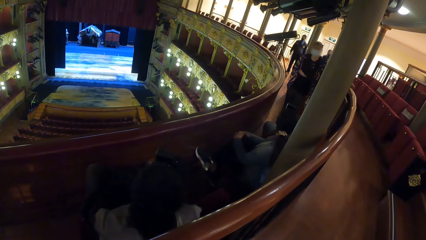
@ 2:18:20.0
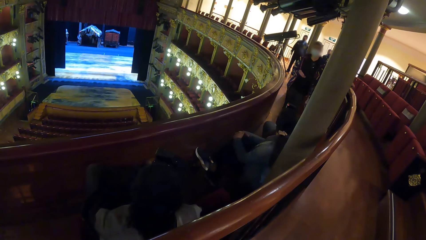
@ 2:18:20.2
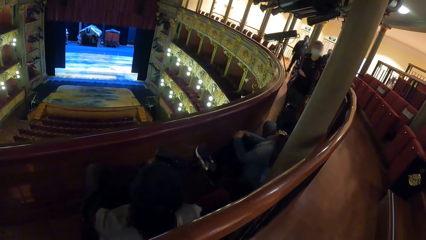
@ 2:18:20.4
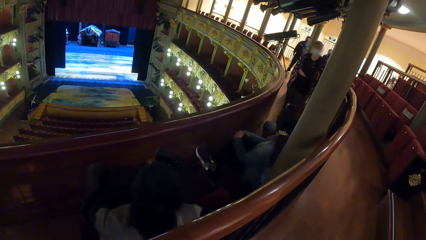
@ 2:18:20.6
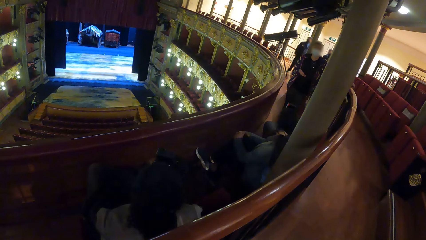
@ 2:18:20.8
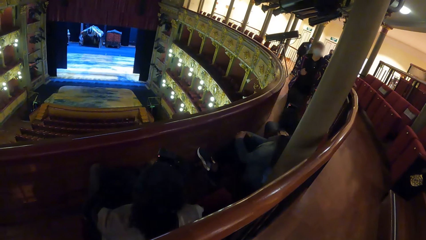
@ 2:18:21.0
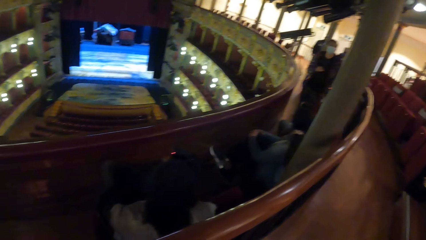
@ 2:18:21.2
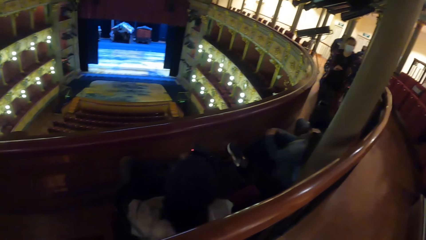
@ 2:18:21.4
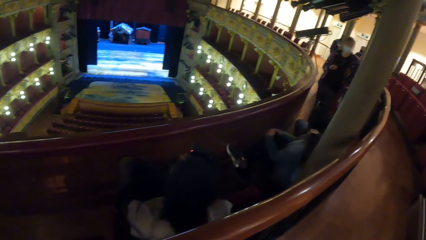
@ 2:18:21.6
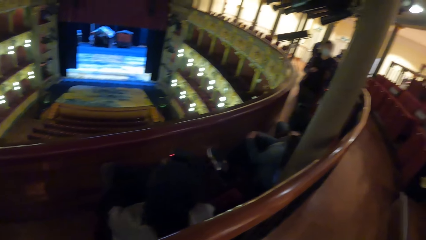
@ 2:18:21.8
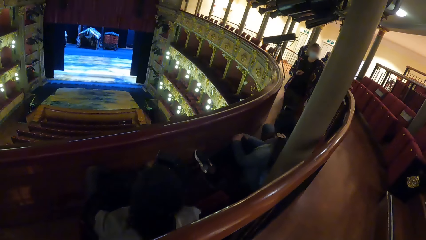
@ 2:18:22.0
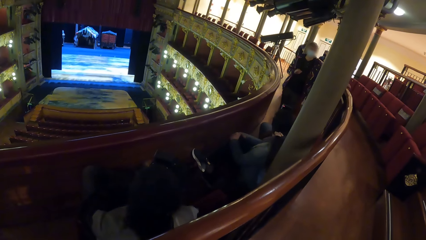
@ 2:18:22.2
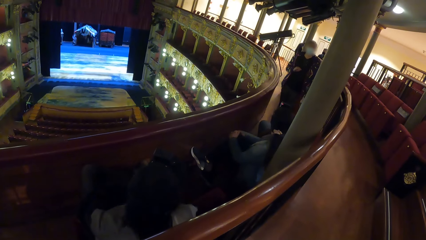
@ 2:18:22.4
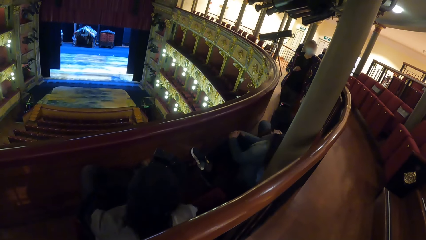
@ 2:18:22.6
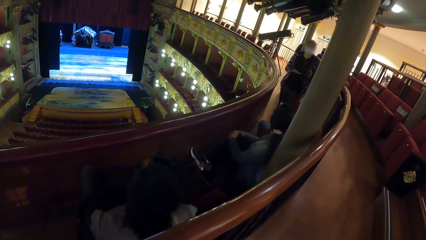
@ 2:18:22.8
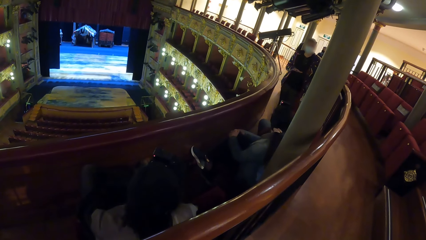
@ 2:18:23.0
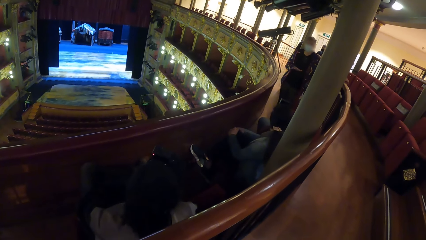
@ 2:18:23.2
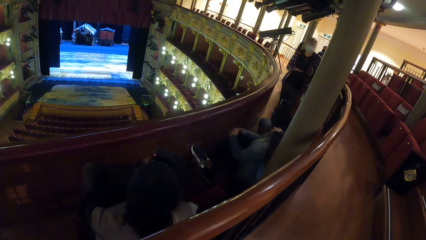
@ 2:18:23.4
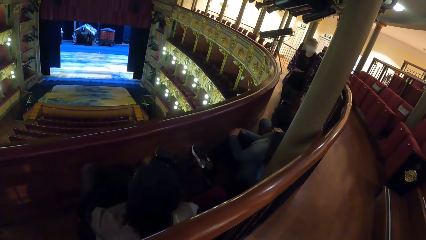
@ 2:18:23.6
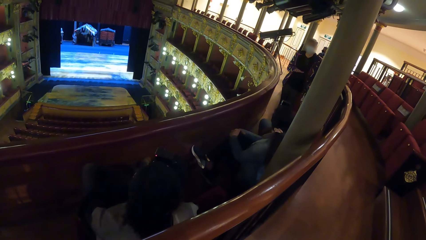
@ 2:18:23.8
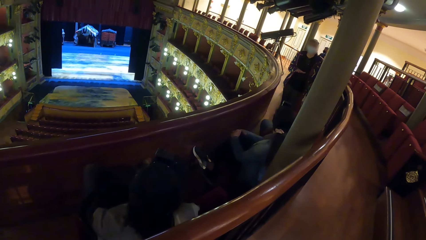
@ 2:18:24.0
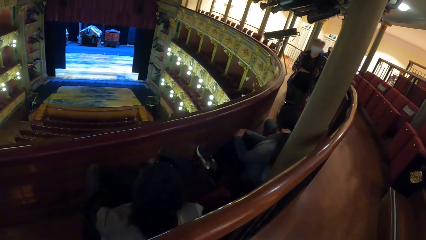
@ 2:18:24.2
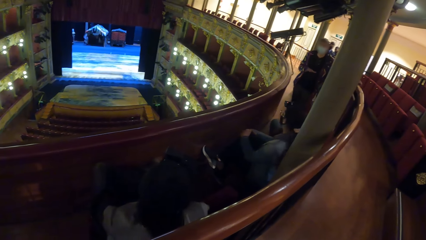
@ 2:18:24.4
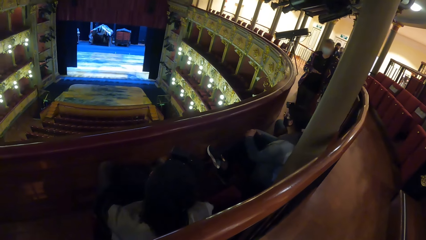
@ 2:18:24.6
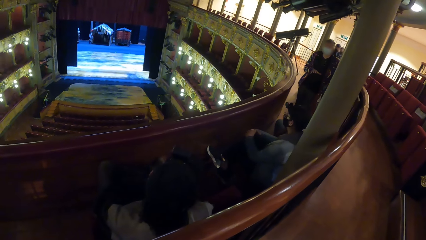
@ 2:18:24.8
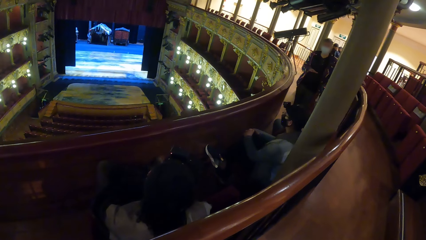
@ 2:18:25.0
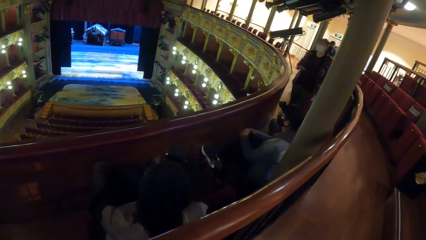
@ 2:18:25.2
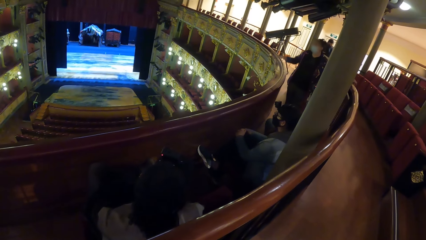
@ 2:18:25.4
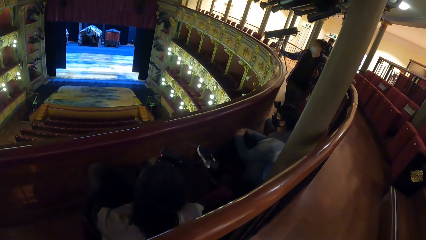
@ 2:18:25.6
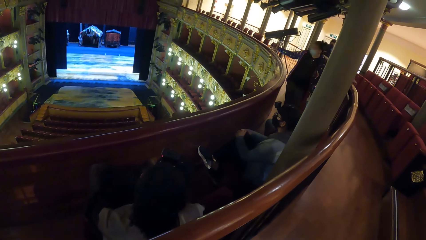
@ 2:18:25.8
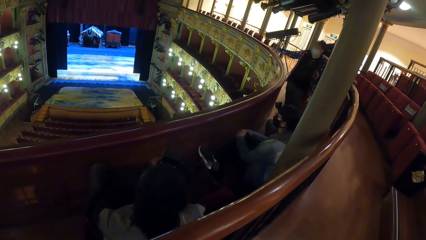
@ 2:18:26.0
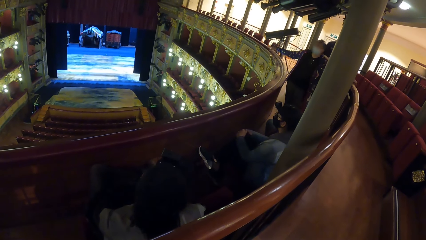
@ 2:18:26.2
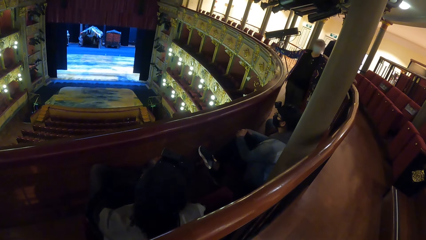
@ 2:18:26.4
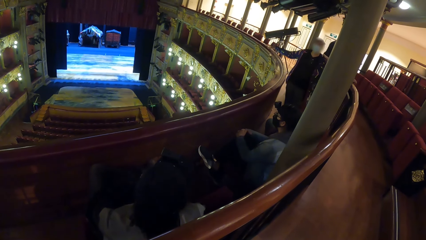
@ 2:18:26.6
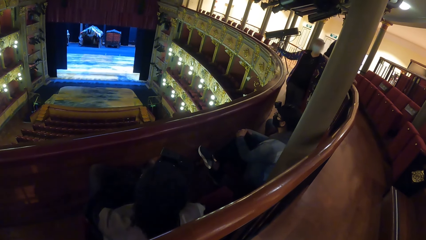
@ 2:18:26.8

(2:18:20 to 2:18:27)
A man interacts with the crowd.

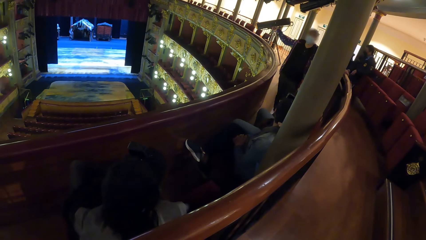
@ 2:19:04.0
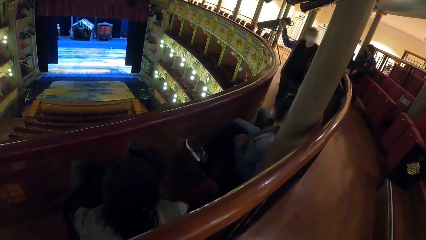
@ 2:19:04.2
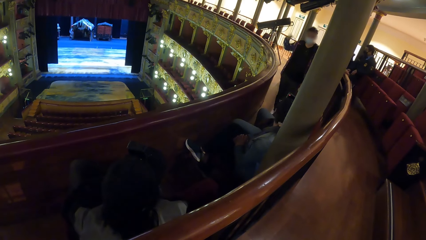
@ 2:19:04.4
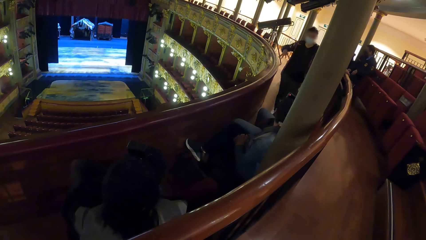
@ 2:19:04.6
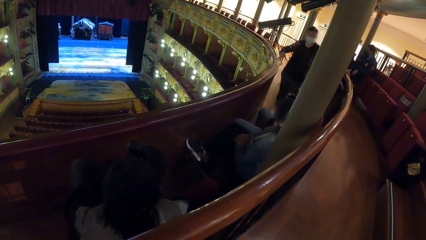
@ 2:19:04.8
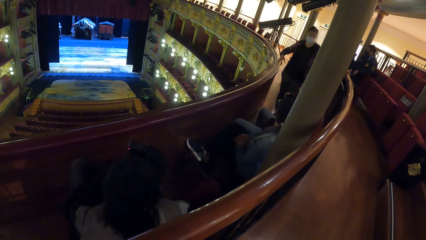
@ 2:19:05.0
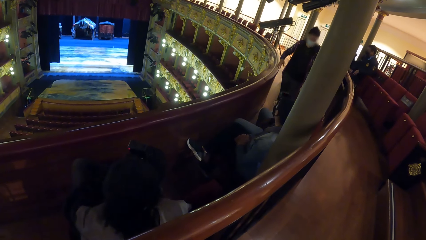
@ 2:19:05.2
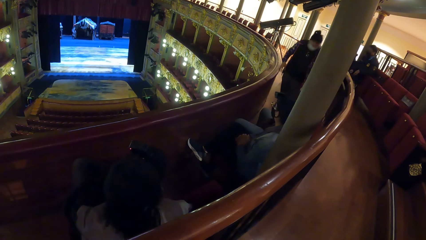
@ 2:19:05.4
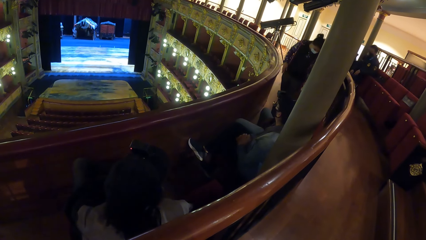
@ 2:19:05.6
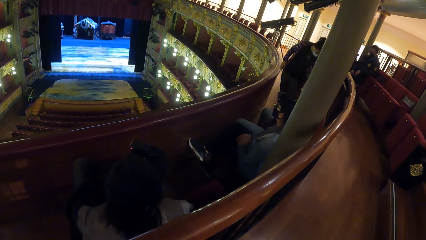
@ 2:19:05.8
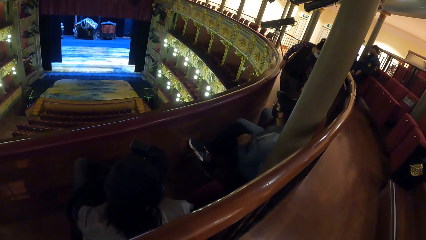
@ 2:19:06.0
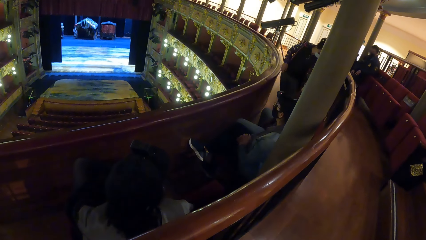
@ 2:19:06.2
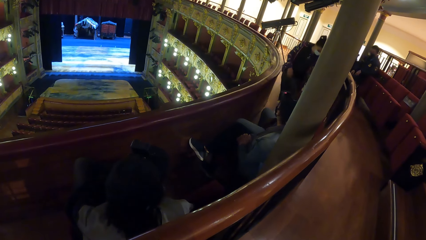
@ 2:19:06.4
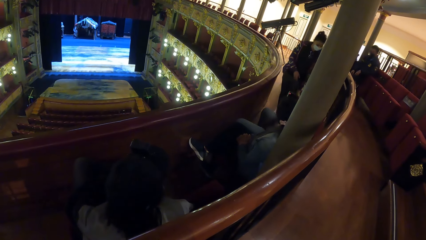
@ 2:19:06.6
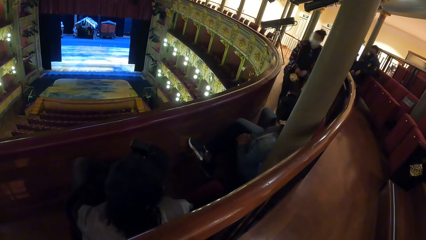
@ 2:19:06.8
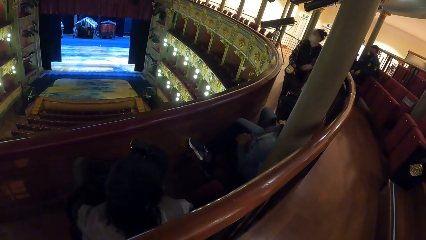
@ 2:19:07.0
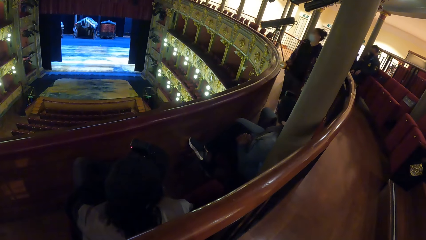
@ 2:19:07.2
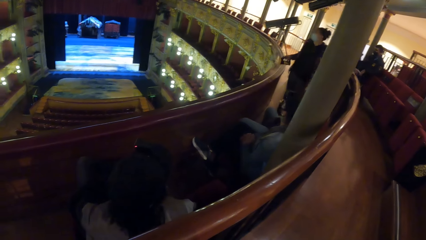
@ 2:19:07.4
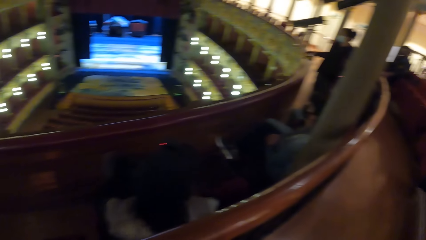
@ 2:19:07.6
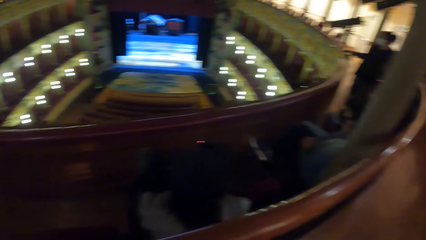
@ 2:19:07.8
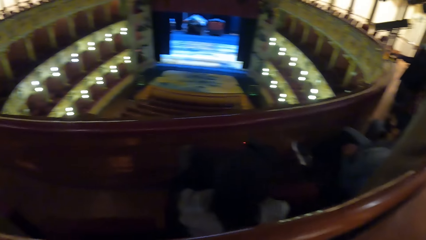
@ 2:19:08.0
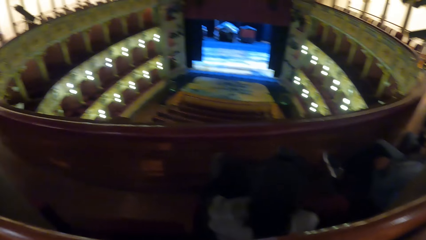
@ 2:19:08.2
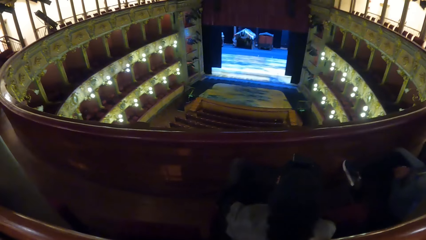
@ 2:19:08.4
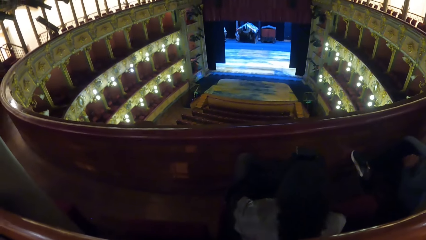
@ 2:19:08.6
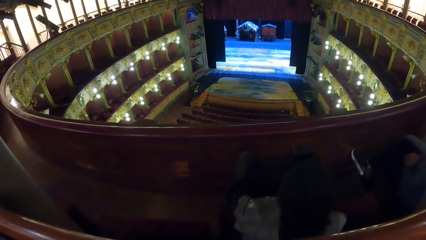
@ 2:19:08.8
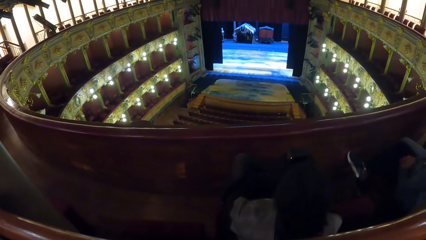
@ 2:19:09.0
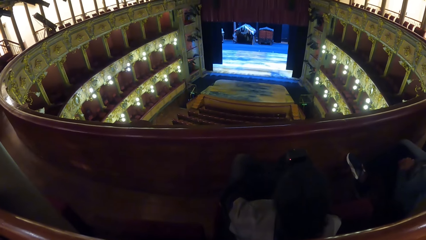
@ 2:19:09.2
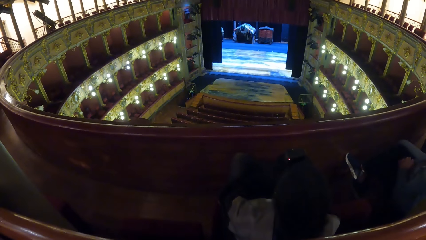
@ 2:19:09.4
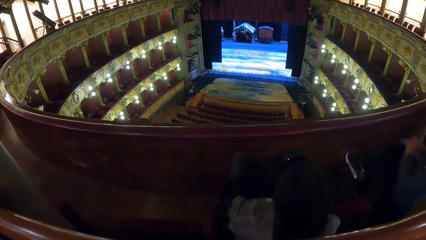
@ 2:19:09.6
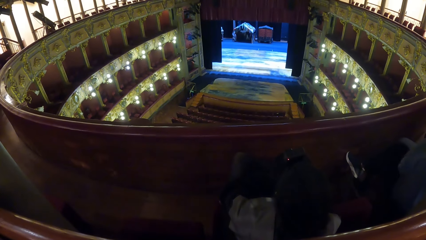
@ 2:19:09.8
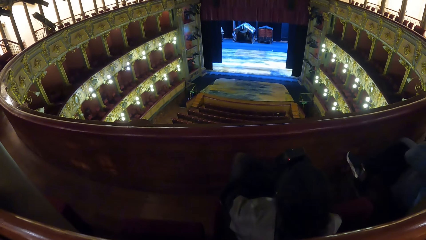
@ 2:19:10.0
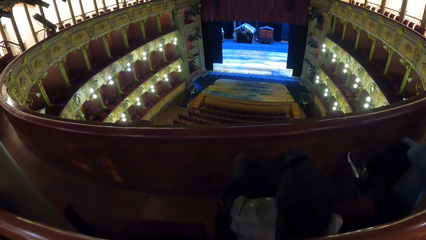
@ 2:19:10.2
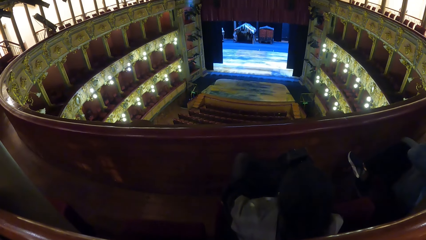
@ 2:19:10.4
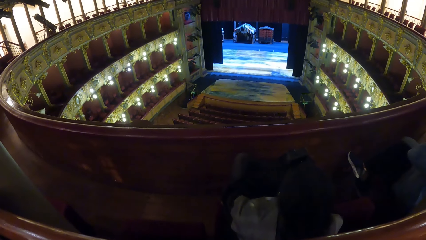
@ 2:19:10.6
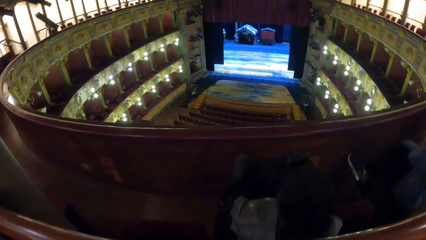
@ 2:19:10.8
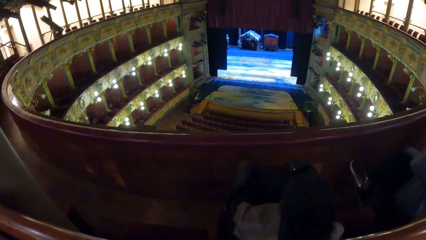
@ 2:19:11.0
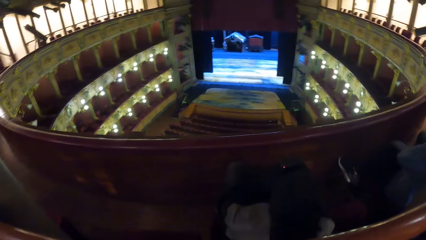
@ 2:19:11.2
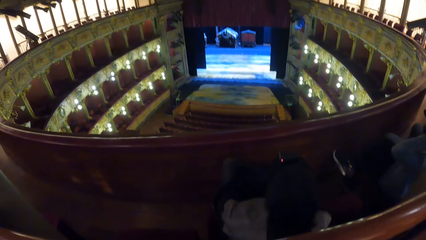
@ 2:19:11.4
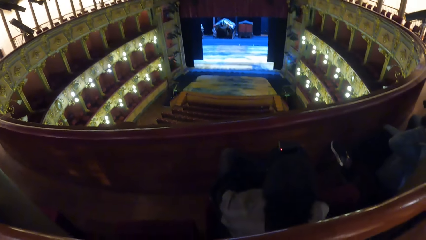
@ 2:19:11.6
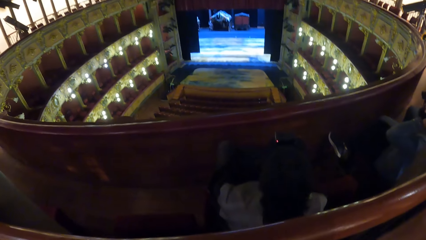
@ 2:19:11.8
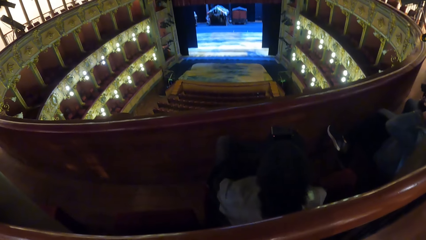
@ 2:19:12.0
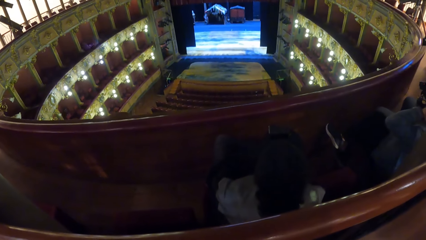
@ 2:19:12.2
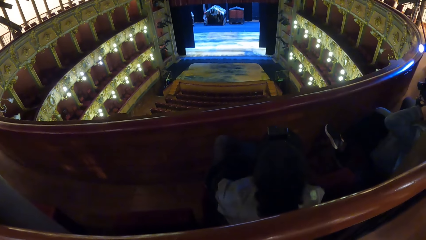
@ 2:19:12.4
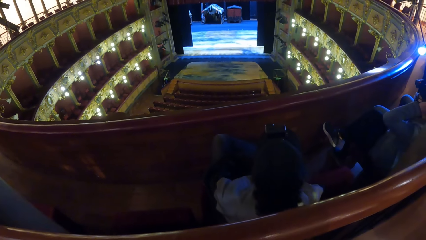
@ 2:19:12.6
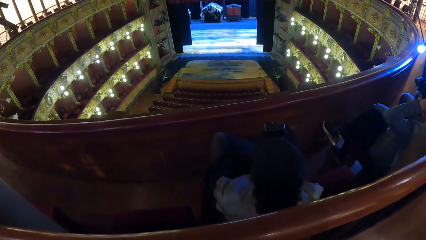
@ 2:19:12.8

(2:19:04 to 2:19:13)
The woman picks up the flashlight from the seat with her left hand. The woman passes the flashlight from her left hand to her right hand. The woman directs the flashlight in her right hand at the wall.
